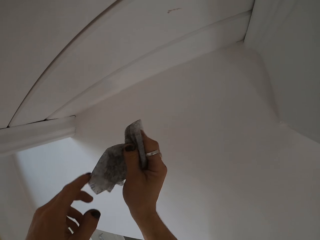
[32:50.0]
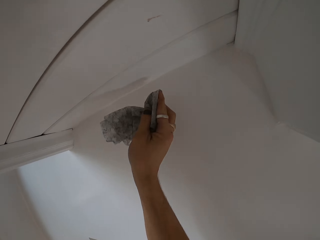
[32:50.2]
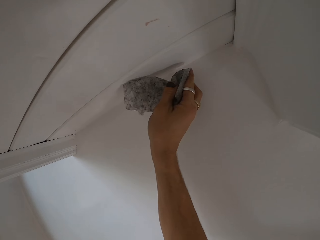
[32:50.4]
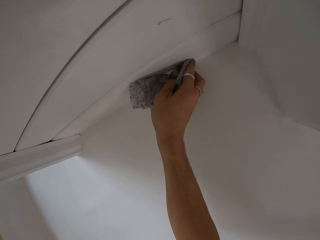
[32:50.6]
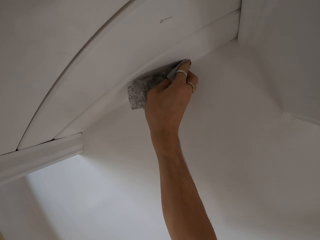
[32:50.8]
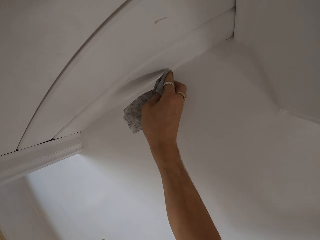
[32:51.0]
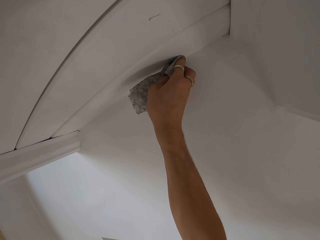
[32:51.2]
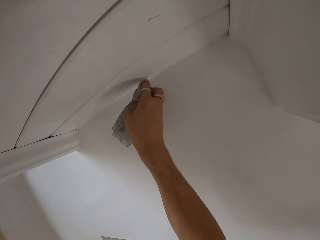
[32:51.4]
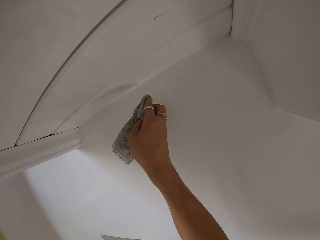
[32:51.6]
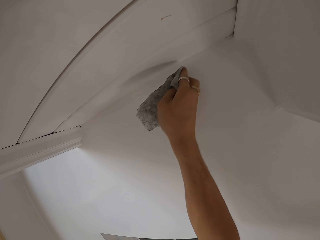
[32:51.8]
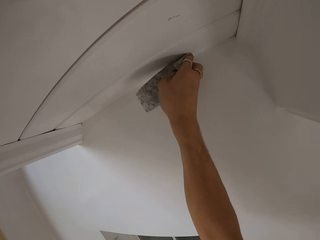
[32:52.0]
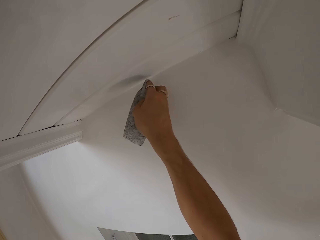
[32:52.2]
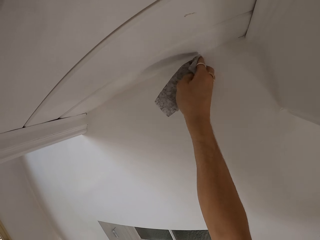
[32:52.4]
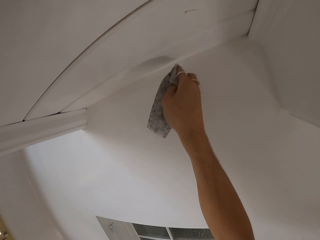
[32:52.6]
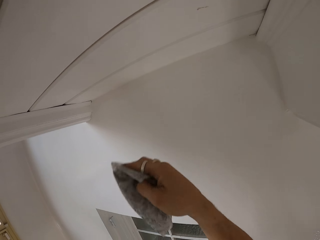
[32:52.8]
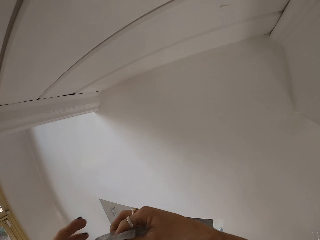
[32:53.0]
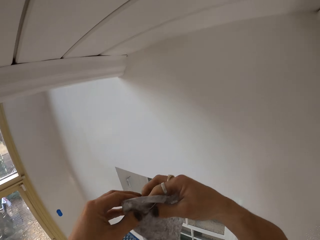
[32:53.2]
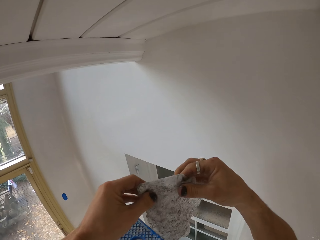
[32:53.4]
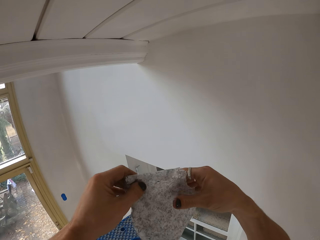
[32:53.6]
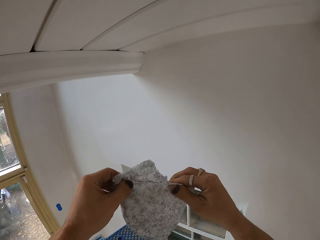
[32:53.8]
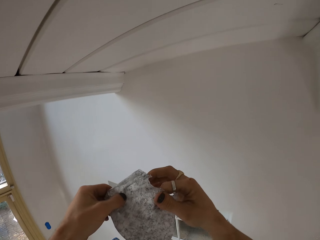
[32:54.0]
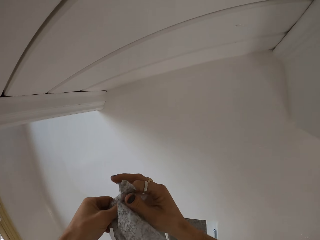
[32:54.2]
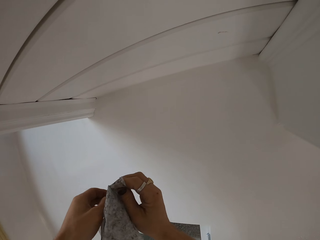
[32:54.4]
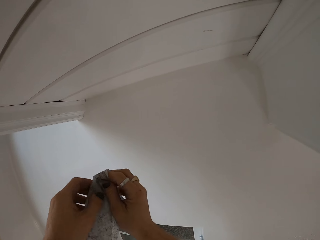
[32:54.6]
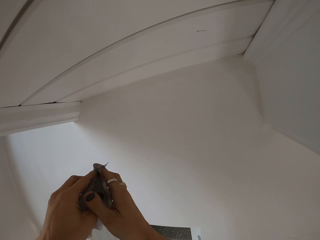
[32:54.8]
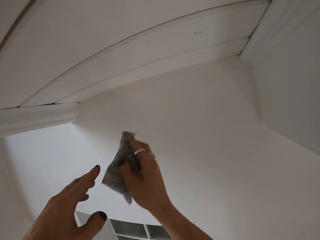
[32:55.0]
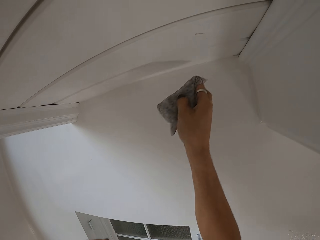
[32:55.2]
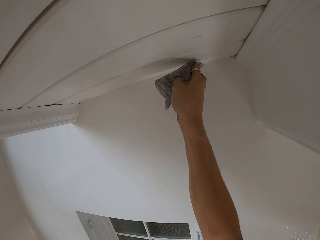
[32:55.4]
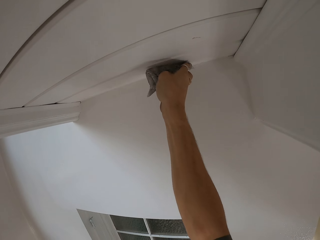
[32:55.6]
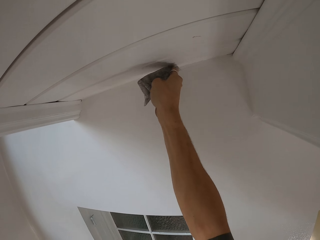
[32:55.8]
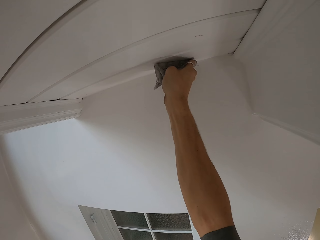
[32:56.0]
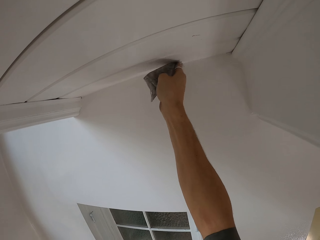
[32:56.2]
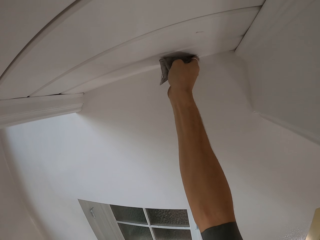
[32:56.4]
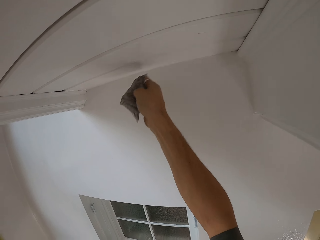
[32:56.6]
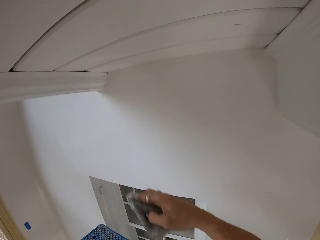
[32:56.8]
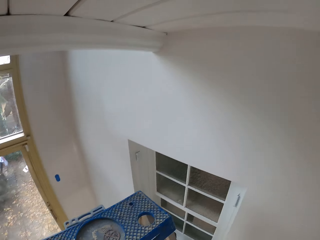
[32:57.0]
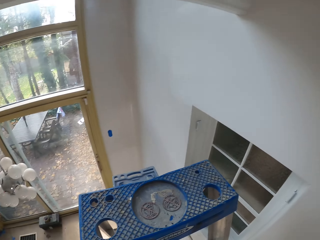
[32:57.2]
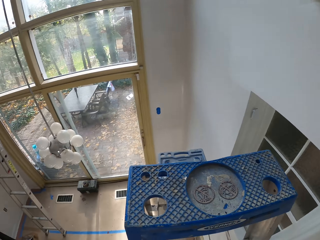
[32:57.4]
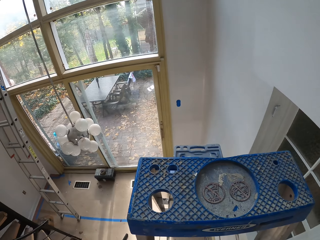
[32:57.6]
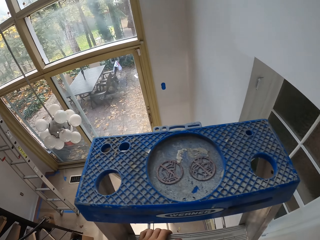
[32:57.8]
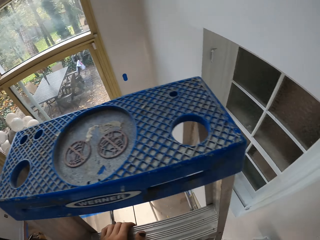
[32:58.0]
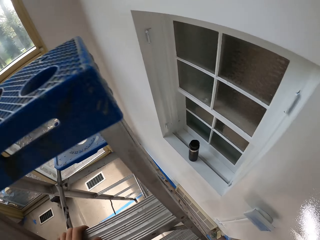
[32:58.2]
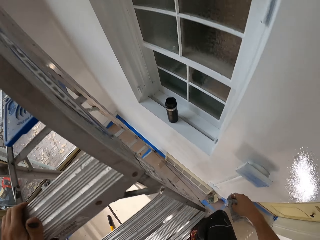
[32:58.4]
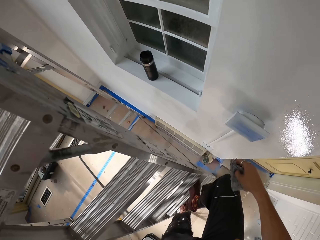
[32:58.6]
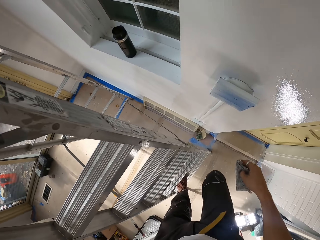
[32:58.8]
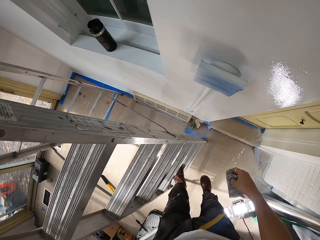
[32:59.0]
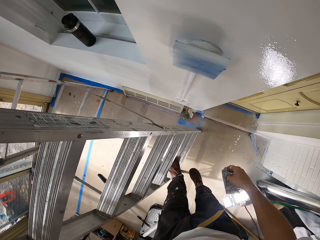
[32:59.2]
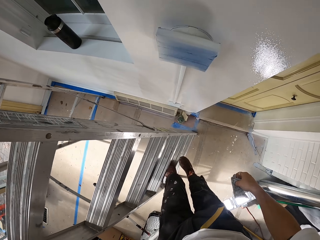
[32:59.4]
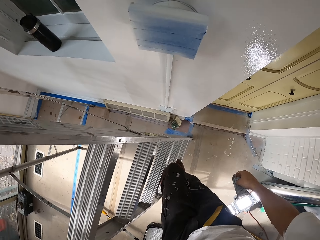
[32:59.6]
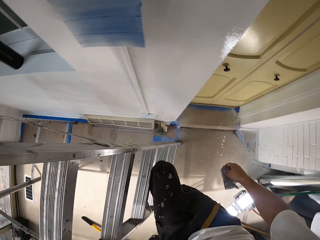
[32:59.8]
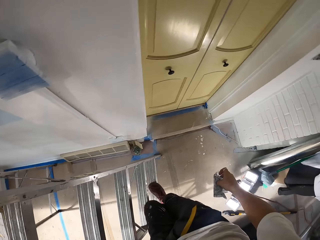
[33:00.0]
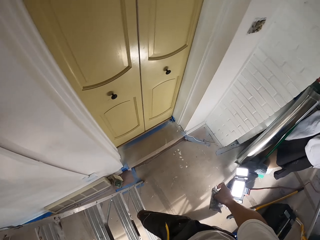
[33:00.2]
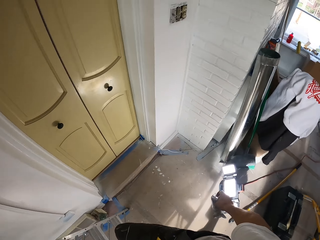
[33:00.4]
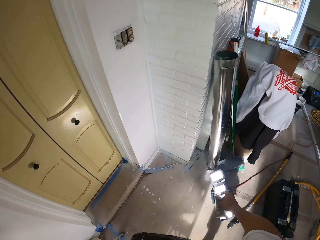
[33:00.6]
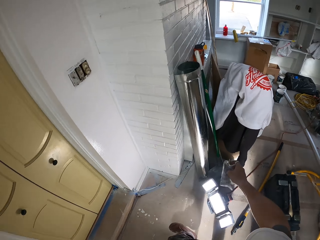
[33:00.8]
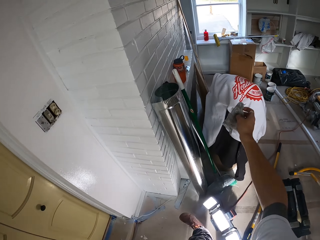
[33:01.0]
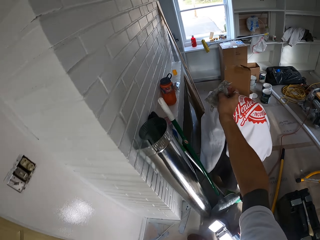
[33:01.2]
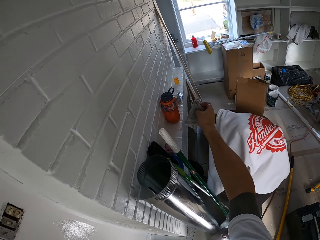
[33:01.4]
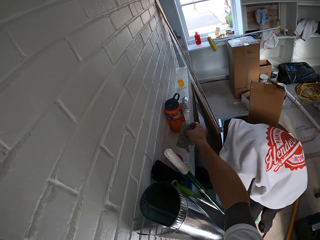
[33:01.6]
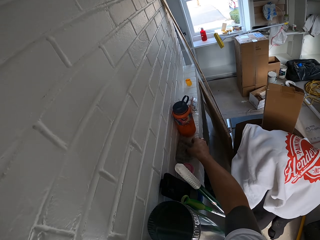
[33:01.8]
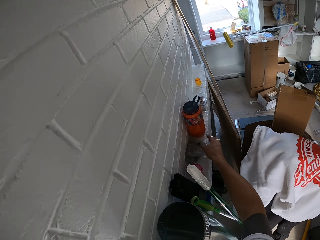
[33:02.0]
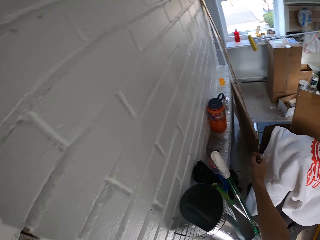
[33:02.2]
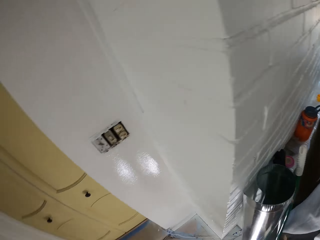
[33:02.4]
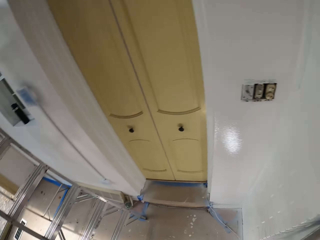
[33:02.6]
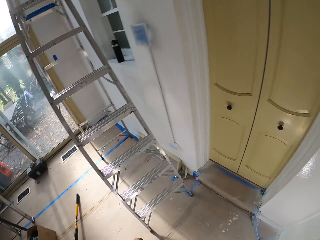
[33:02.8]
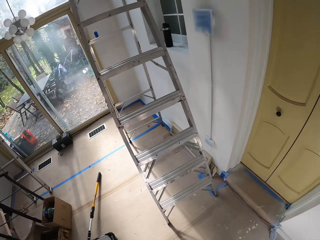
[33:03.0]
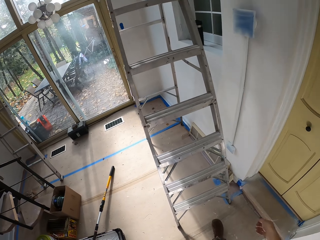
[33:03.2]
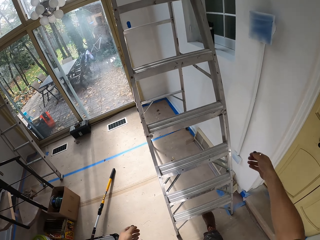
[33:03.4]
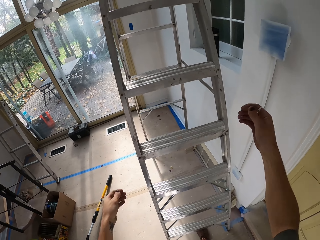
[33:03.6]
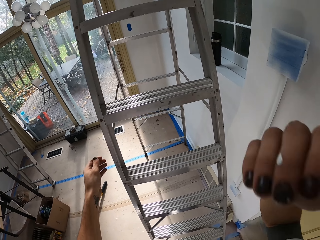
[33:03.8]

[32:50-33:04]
The camera wearer wipes the ceiling board with a serviette. He holds the serviette. He wipes the ceiling board with the serviette. He drops his hand from the ceiling board. He comes down from the ladder. He places the serviette on the stand.

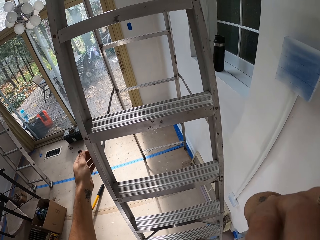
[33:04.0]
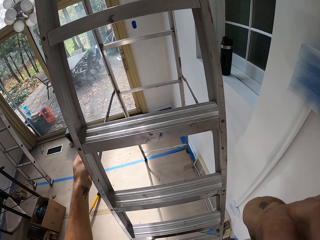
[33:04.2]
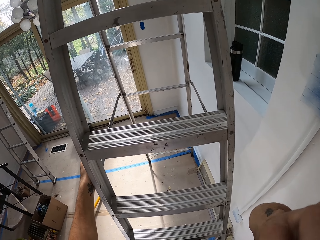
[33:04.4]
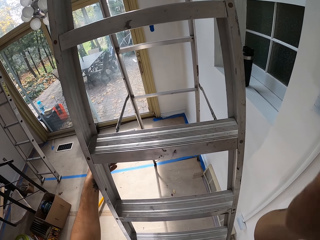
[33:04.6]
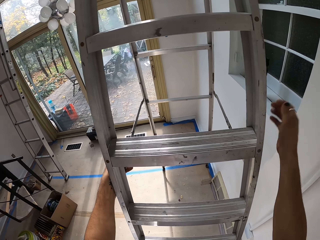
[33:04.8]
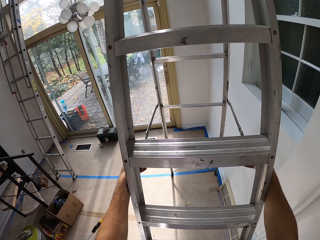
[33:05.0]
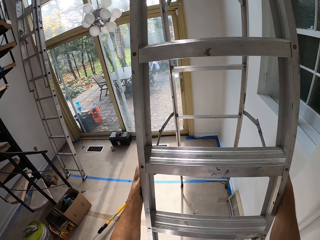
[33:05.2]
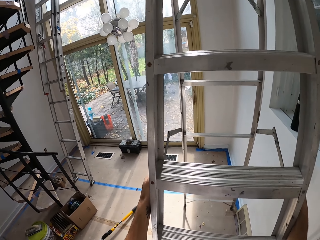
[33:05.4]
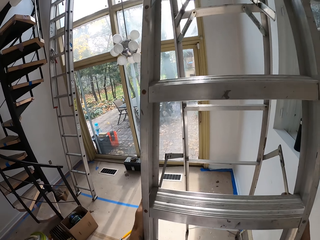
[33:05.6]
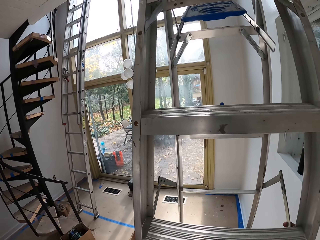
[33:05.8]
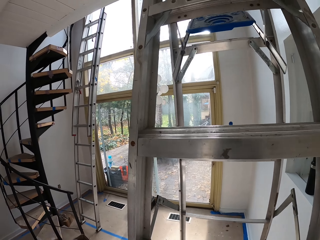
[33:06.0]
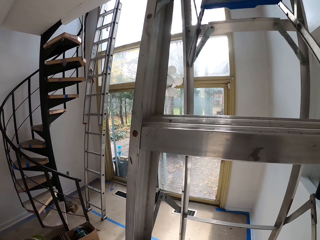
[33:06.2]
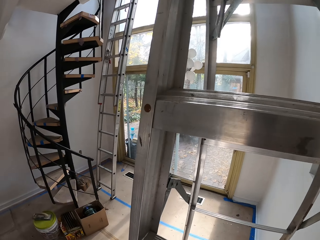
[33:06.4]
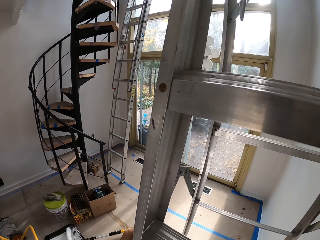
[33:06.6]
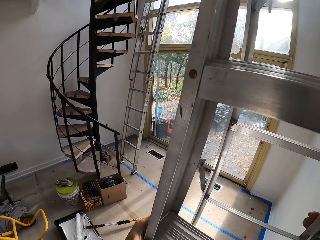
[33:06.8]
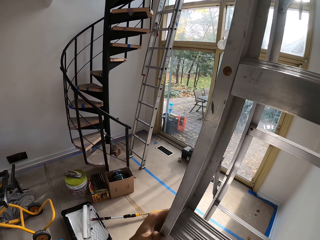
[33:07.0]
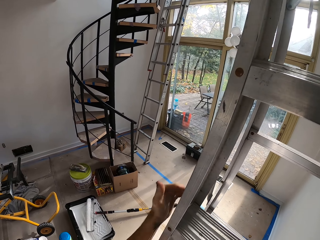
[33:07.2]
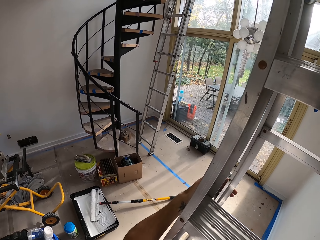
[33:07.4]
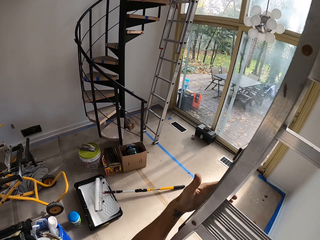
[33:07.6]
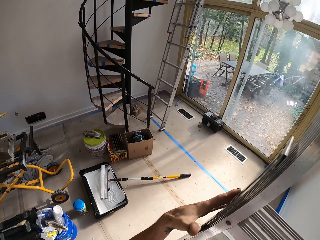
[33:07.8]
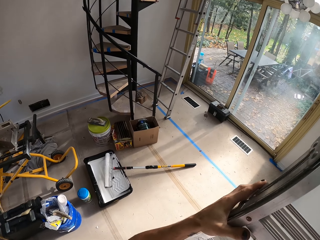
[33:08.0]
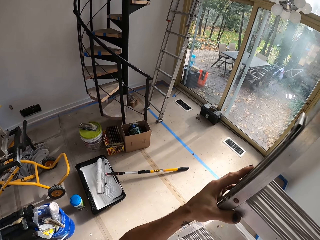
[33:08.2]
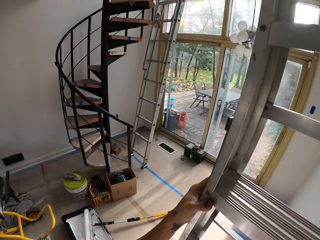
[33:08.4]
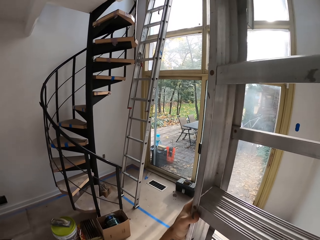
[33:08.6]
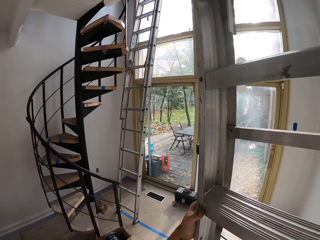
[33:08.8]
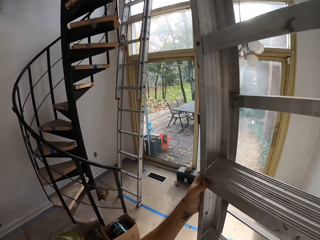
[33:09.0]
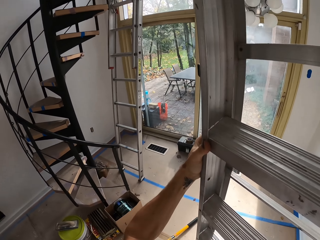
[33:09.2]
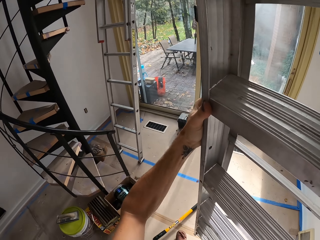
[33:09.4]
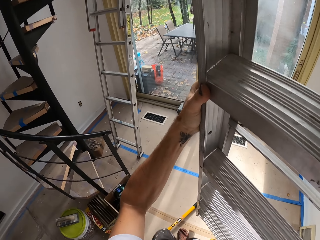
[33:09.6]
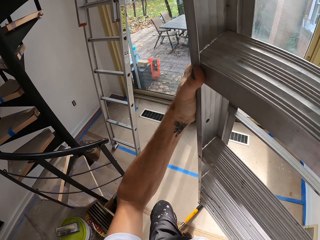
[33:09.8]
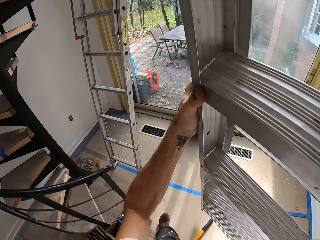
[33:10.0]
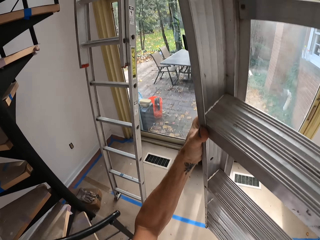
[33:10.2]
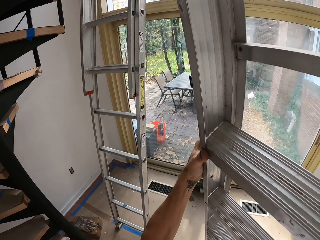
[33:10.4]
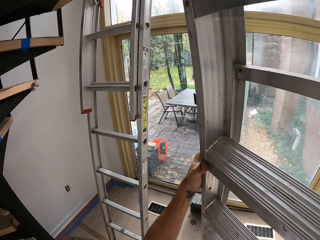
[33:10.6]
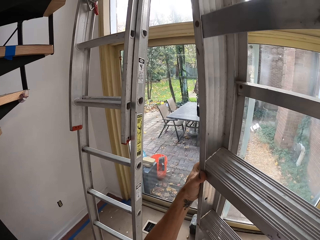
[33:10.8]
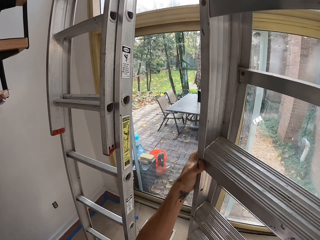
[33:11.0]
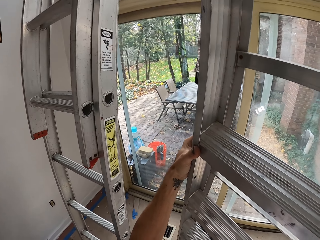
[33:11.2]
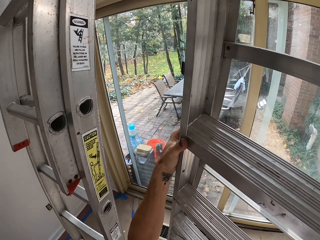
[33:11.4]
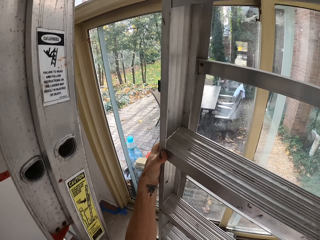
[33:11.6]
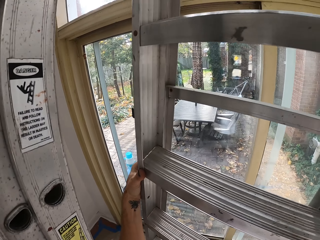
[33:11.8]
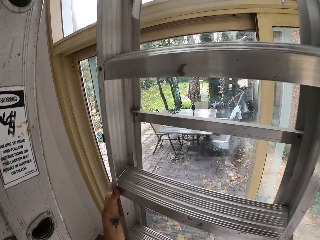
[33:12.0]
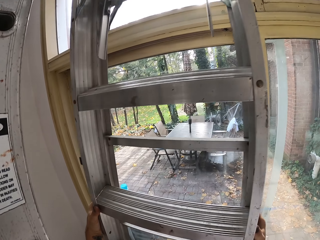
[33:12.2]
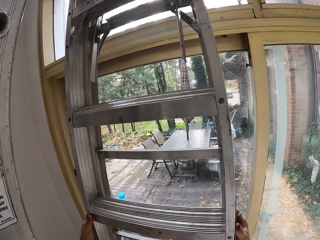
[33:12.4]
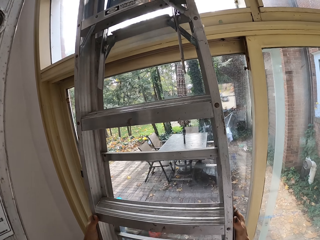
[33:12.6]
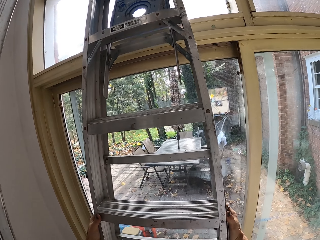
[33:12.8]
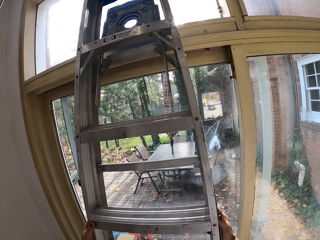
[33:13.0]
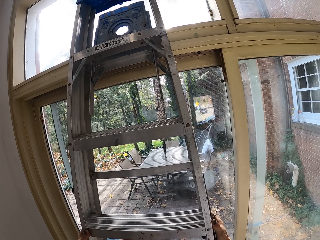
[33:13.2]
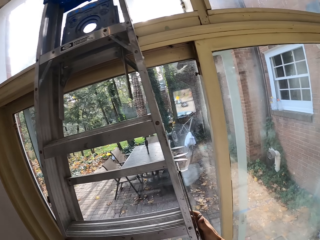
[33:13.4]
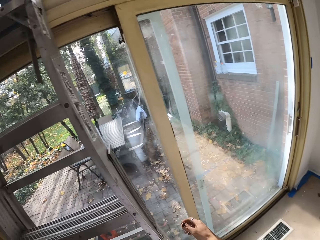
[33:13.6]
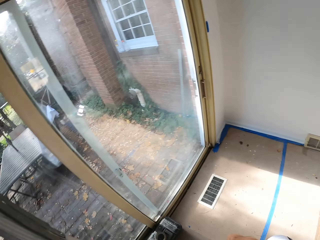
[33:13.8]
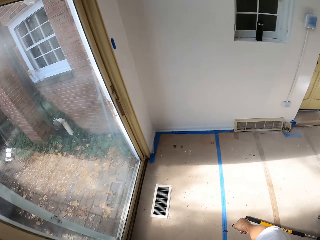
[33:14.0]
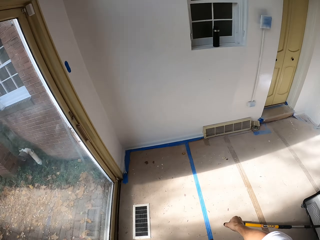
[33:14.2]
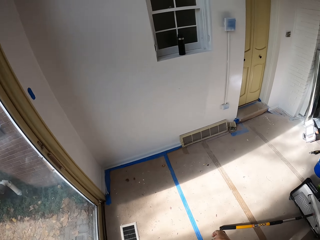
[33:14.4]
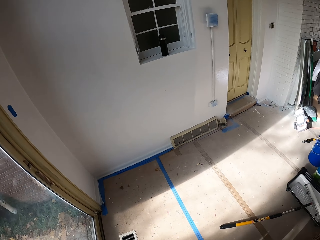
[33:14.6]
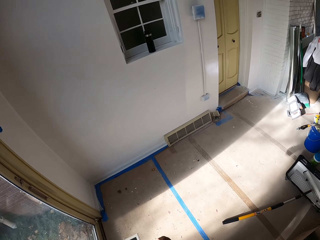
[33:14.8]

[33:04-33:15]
The camera wearer holds a ladder. They touch the ladder. They fold the ladder together. They carry the ladder. They put the ladder to its original place by the window.
